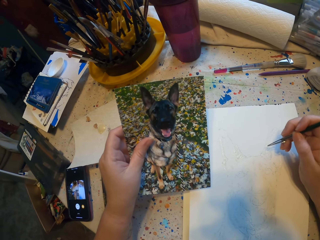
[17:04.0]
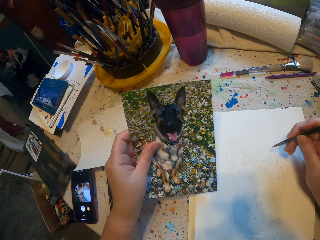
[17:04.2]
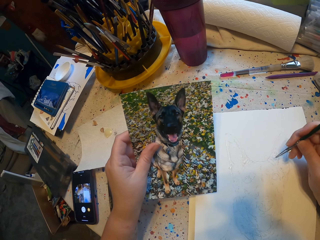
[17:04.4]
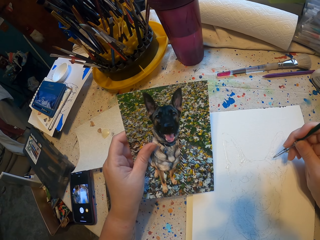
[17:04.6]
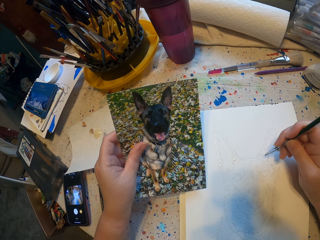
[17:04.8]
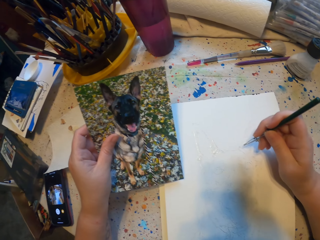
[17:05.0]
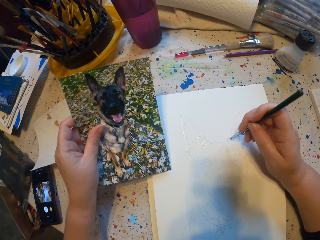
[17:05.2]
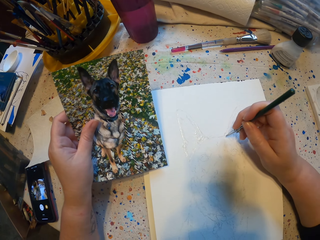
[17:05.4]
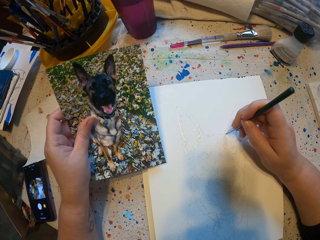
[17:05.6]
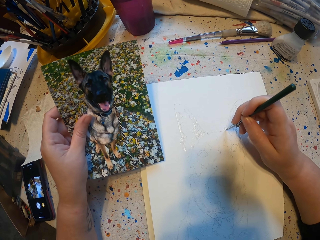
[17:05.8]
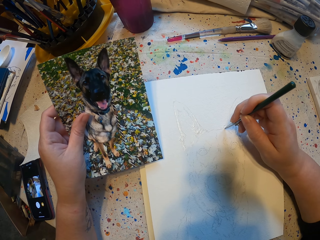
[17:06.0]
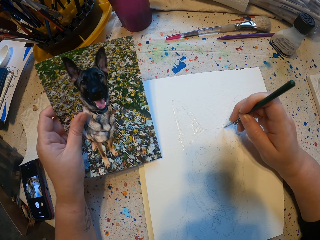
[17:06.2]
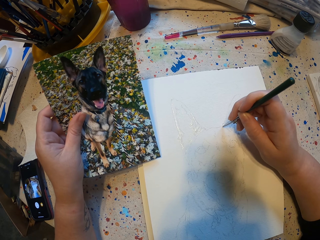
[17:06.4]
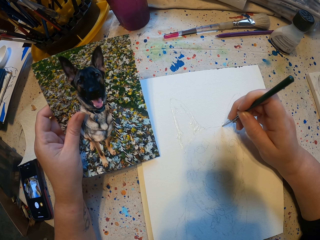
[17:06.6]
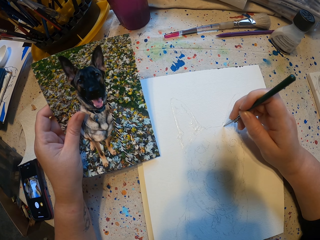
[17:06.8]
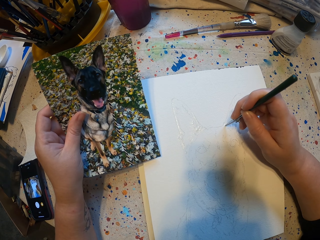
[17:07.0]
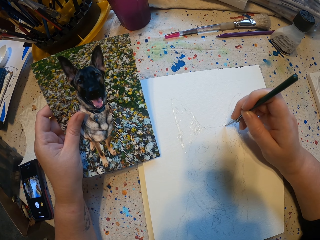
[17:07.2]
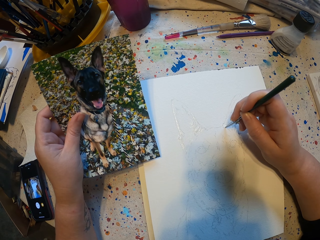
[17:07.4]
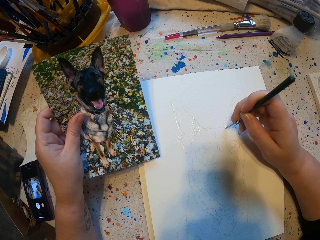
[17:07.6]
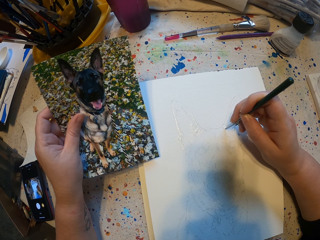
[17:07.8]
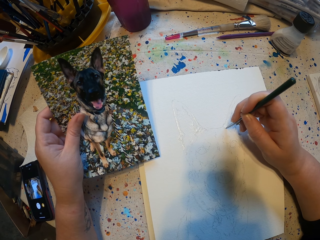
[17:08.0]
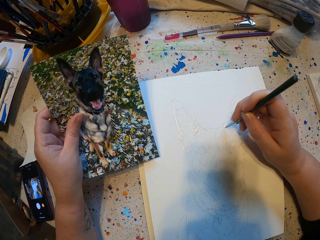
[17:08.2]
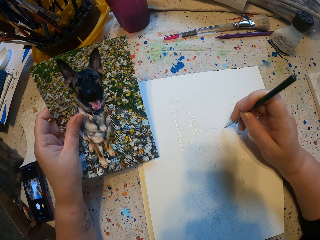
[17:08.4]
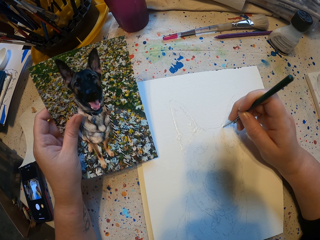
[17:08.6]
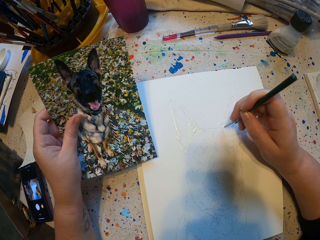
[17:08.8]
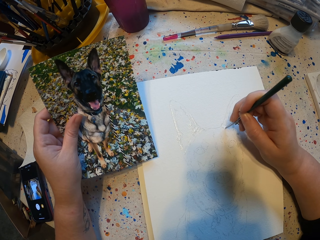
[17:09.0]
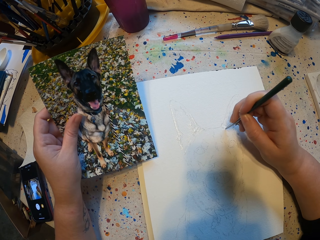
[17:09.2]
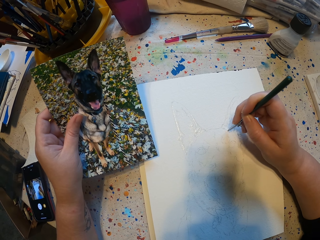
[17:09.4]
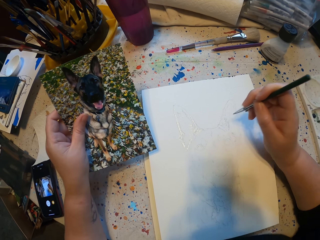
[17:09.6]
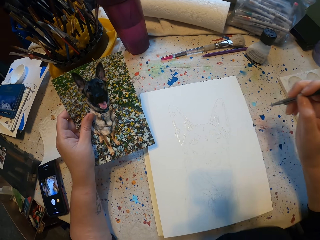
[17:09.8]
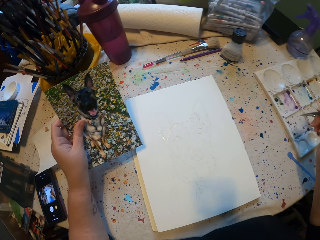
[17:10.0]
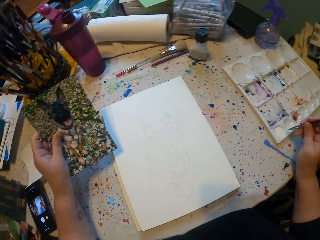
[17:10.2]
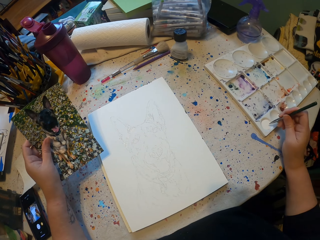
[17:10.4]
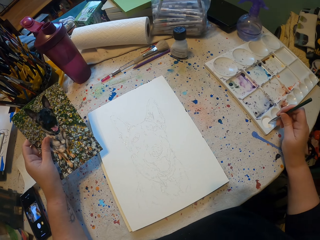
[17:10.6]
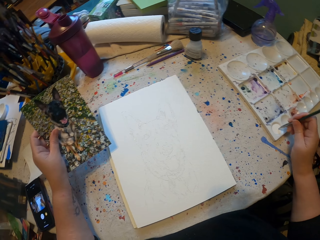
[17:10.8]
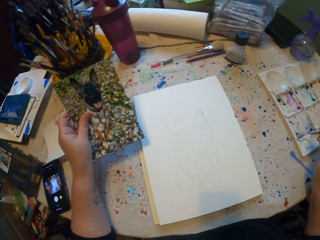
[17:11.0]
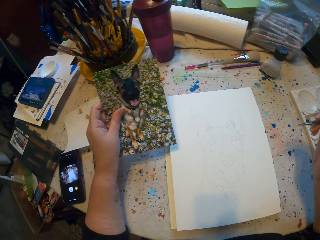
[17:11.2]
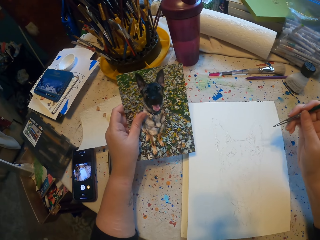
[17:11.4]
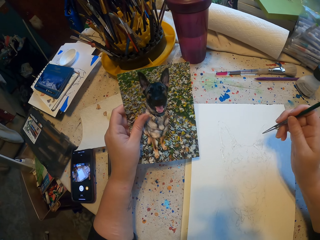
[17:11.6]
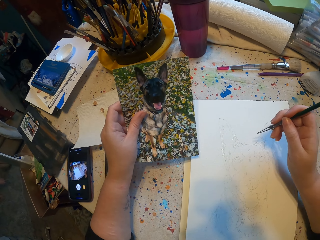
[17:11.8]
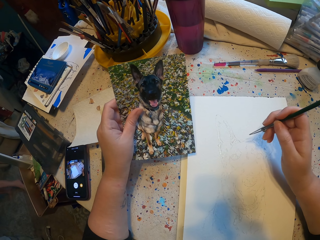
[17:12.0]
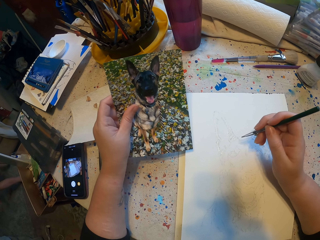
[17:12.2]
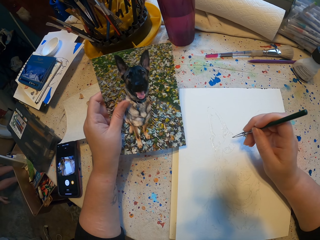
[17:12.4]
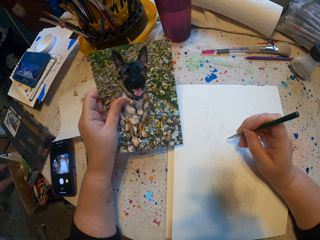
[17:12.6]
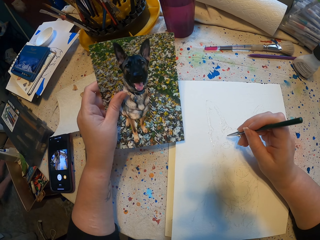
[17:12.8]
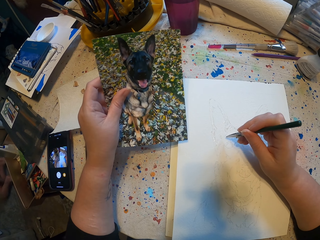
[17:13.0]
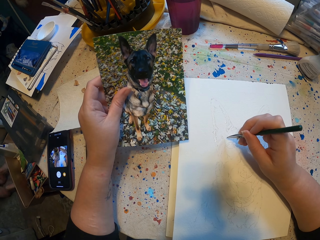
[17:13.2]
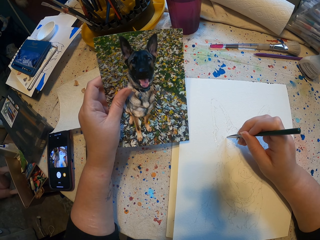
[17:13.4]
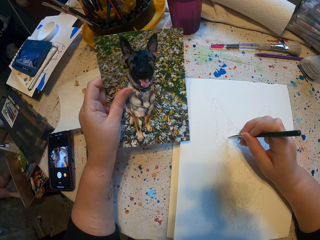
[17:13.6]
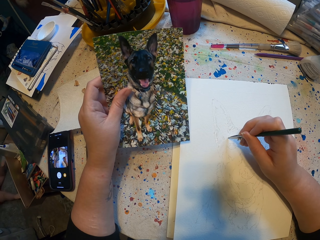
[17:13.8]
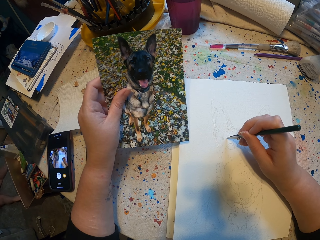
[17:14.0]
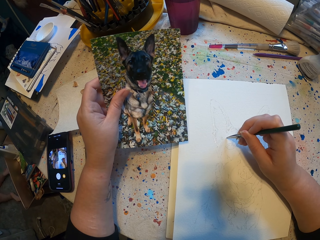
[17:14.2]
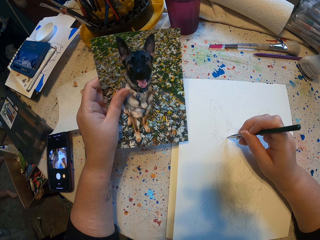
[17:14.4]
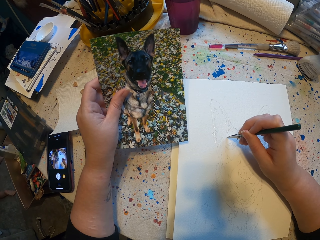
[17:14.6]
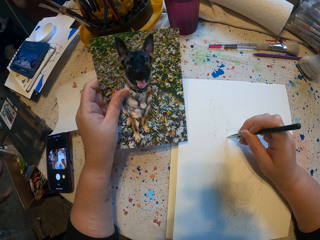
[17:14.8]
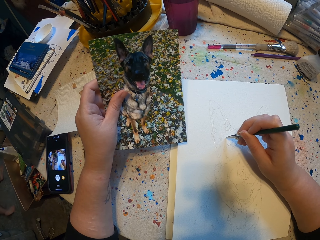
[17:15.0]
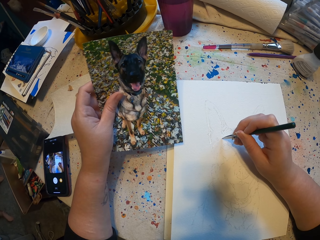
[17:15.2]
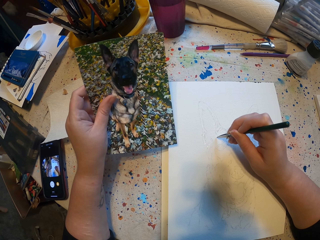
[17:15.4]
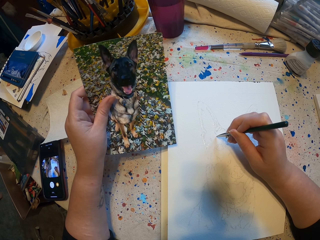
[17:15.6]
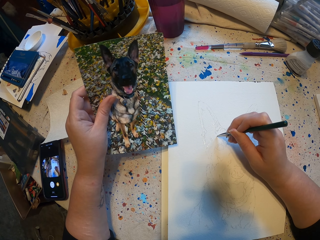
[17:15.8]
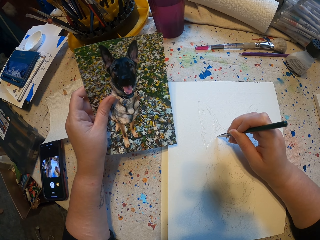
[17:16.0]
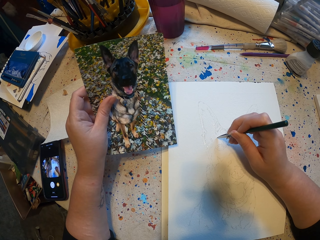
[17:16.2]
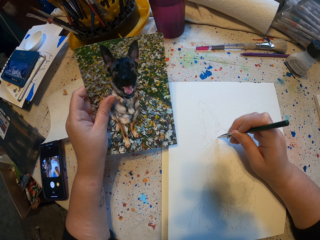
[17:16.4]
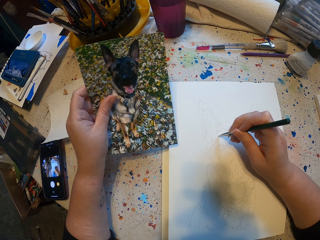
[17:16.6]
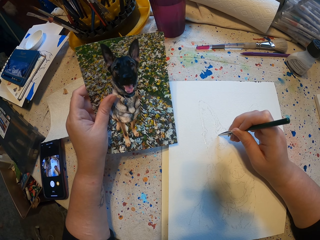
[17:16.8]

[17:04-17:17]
The camera wearer picks up a photo. They hold a sample. They sketch on a book. They dip a pen in paint. They sketch on the book.

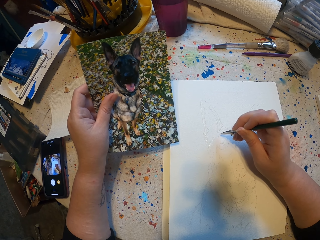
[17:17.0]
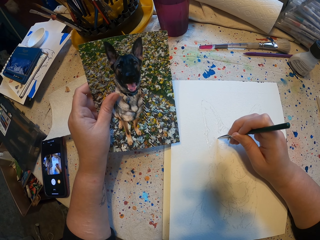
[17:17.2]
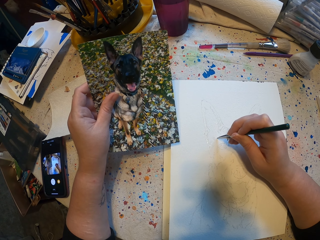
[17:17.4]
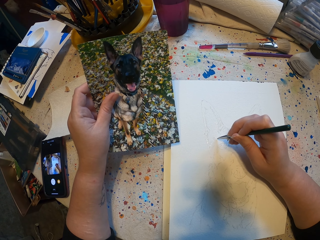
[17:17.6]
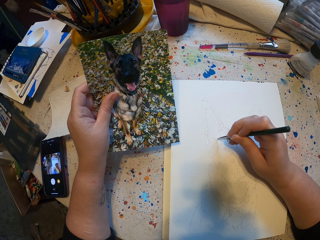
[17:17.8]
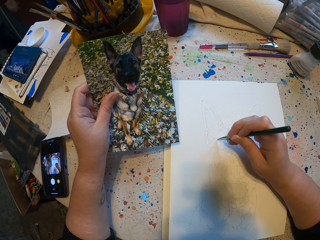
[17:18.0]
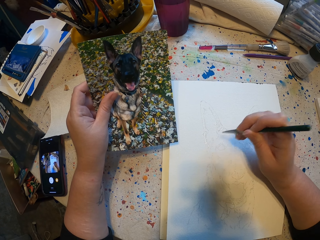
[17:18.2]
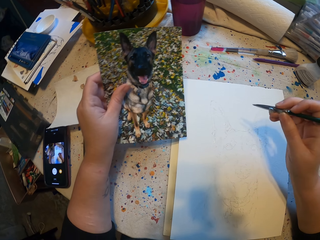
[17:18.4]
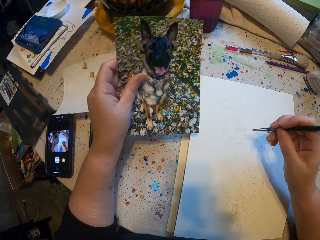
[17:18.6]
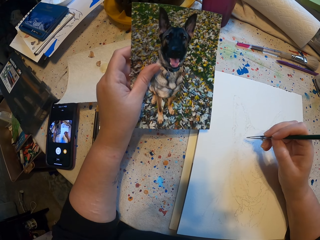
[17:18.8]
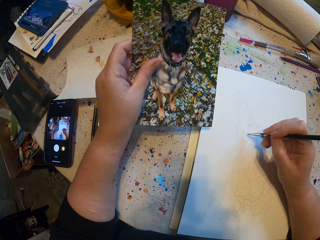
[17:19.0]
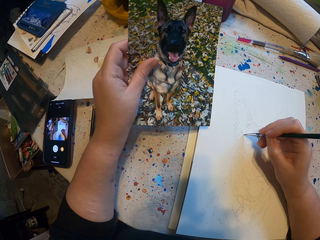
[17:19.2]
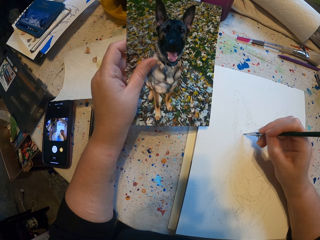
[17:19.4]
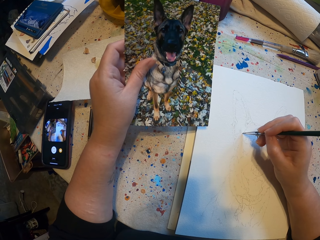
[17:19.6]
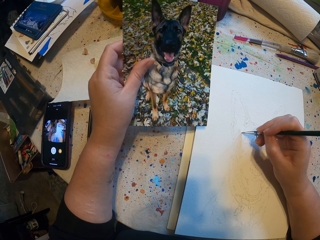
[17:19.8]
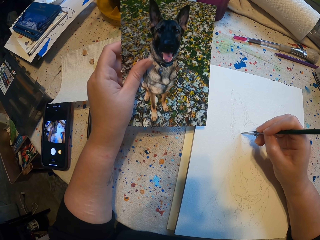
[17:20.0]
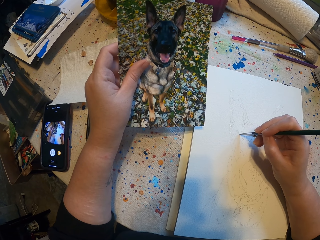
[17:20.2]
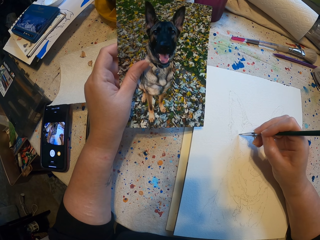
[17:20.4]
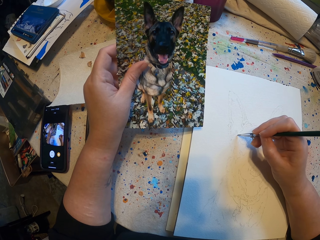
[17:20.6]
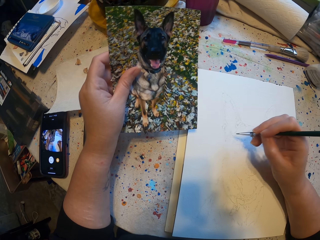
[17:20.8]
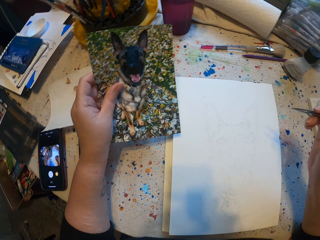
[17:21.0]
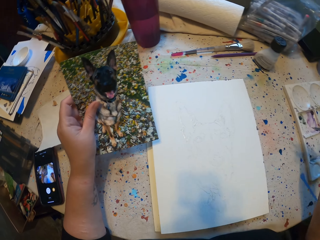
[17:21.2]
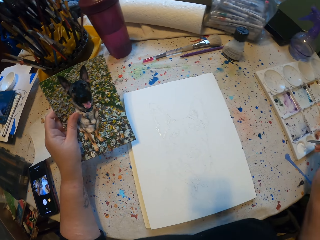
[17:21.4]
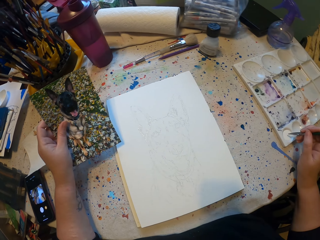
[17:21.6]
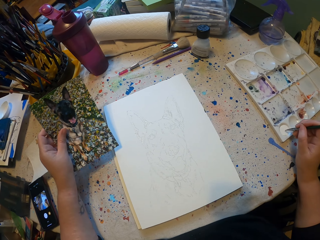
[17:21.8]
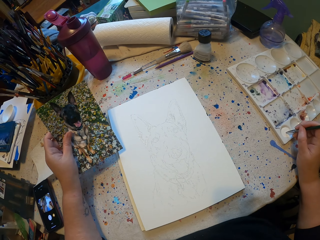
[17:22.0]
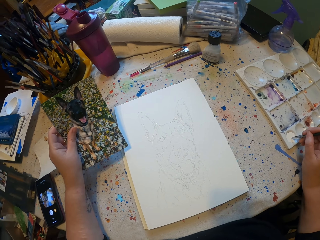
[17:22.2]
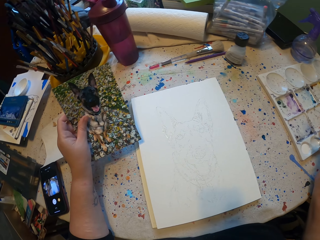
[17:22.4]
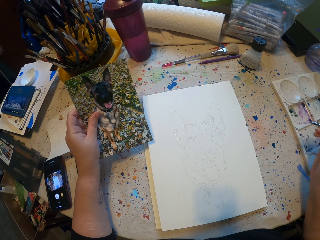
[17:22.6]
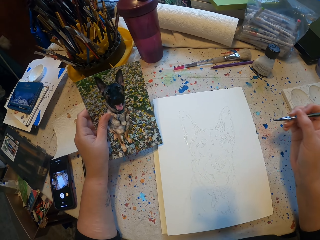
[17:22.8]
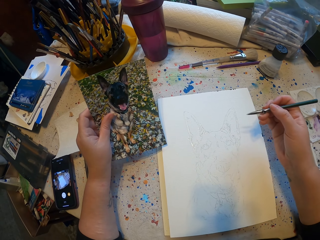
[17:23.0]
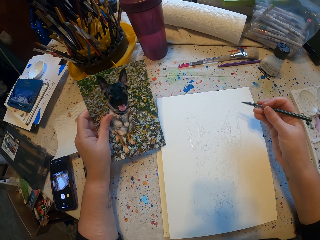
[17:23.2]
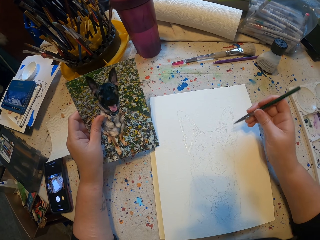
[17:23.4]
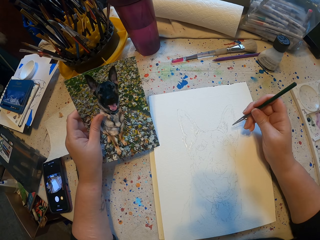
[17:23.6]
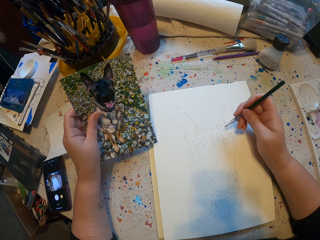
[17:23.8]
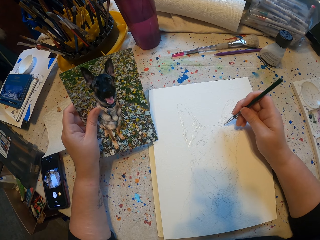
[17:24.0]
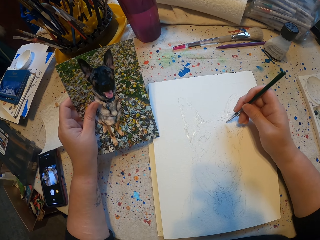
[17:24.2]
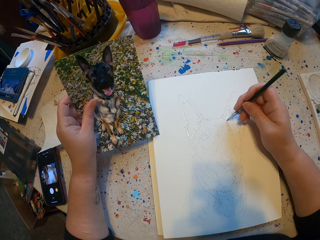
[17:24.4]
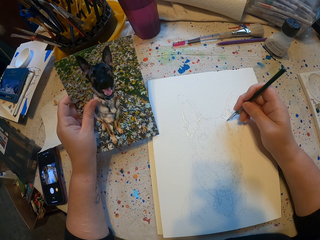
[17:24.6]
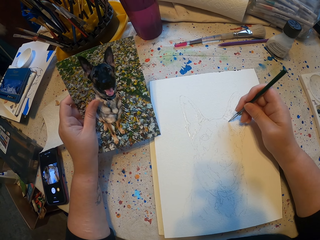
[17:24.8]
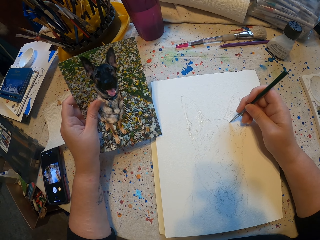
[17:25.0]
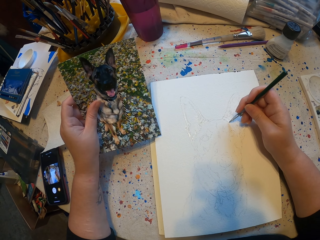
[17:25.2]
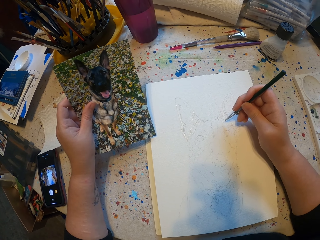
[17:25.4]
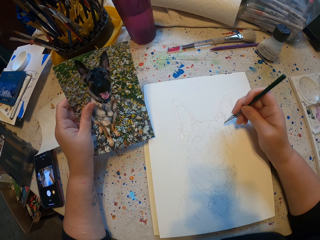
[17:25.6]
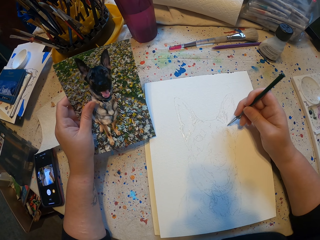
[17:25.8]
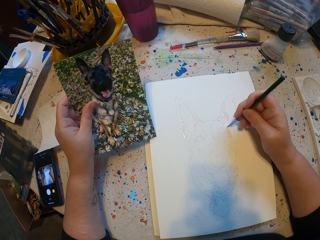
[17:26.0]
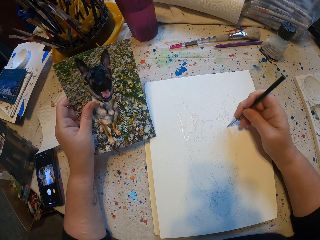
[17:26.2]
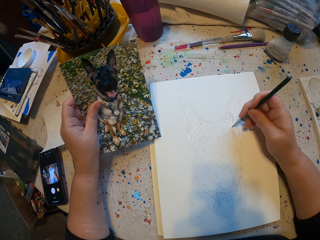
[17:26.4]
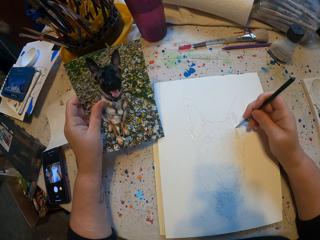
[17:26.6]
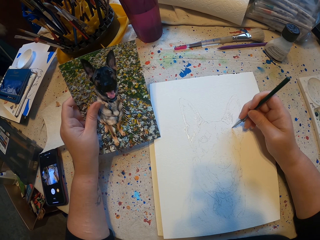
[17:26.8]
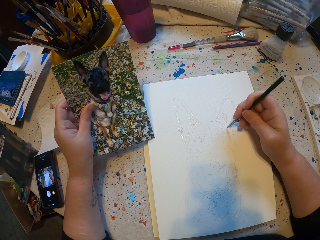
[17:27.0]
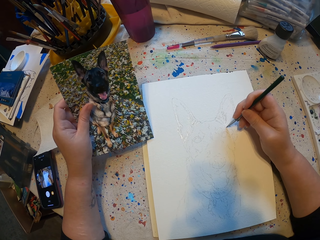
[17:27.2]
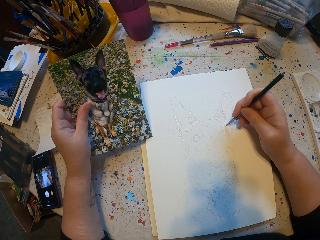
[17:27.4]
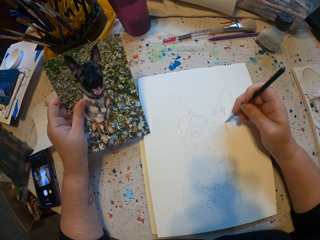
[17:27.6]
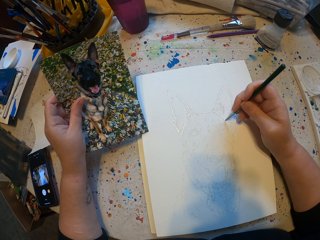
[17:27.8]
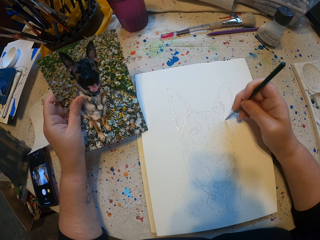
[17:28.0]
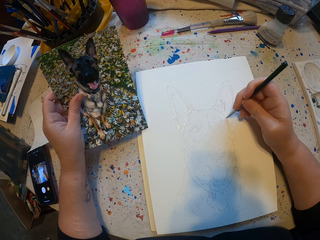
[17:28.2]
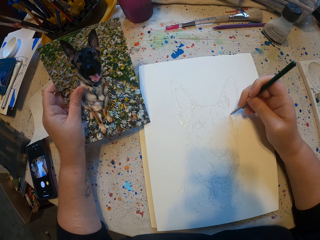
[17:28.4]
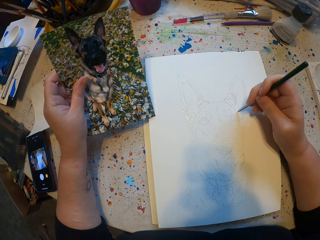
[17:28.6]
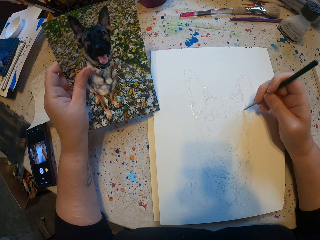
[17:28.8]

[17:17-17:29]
The camera wearer dips a pen in paint. They sketch on a book.
